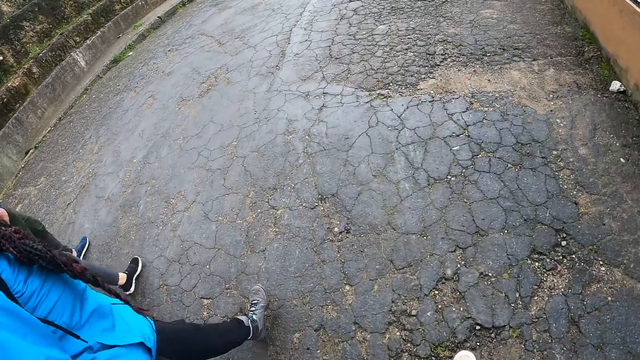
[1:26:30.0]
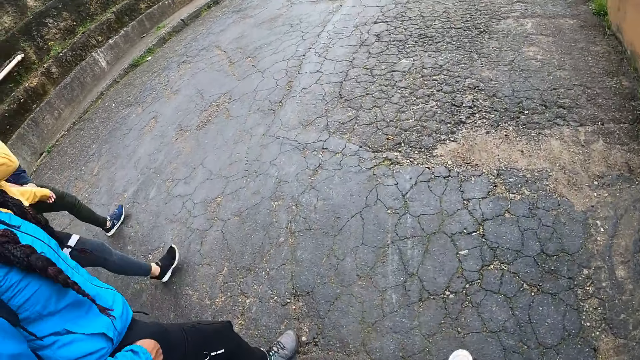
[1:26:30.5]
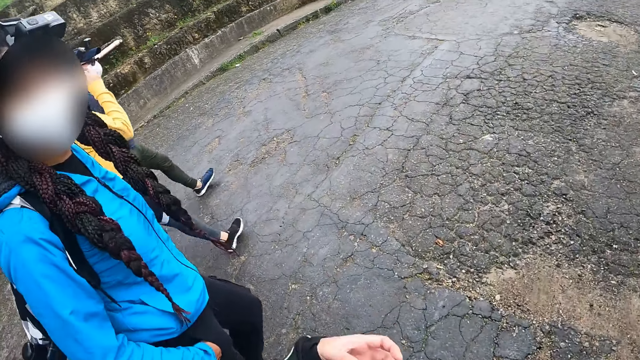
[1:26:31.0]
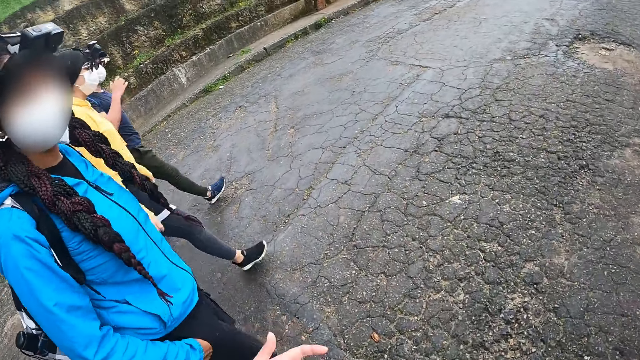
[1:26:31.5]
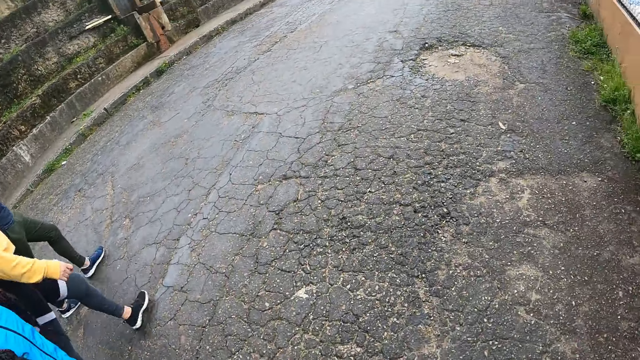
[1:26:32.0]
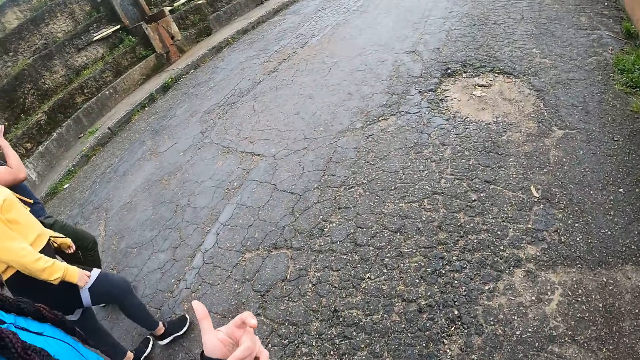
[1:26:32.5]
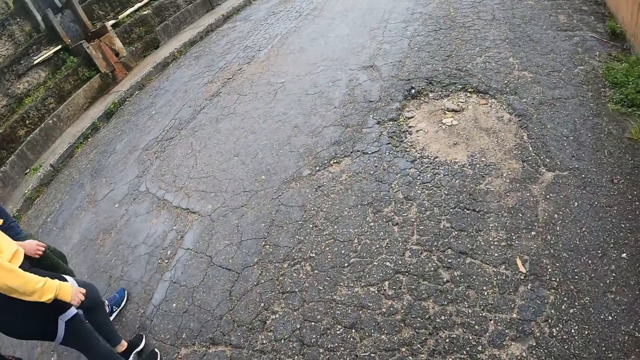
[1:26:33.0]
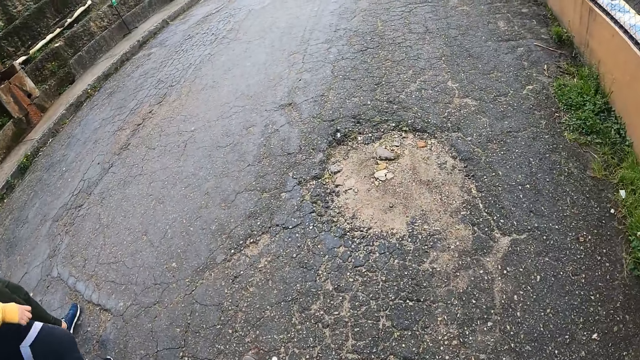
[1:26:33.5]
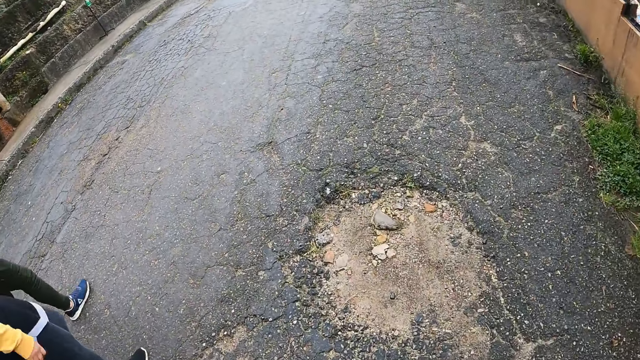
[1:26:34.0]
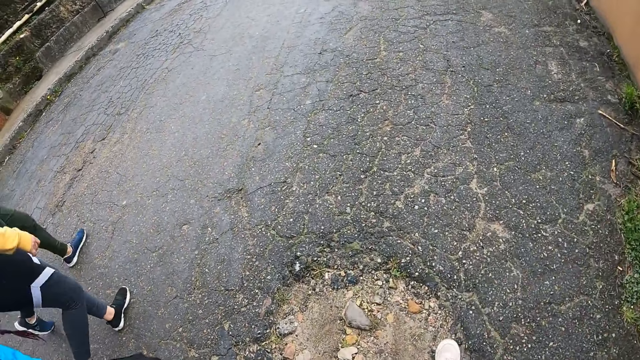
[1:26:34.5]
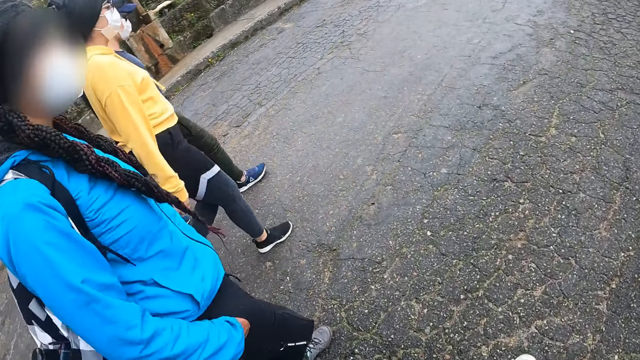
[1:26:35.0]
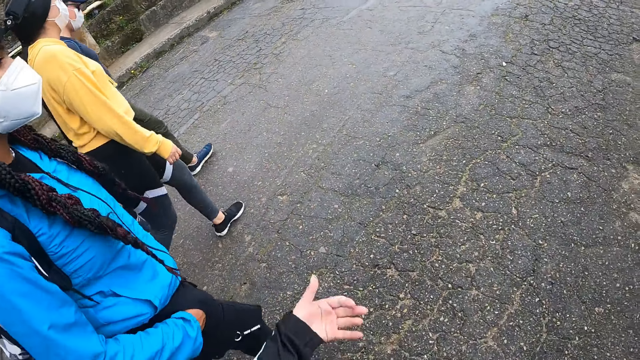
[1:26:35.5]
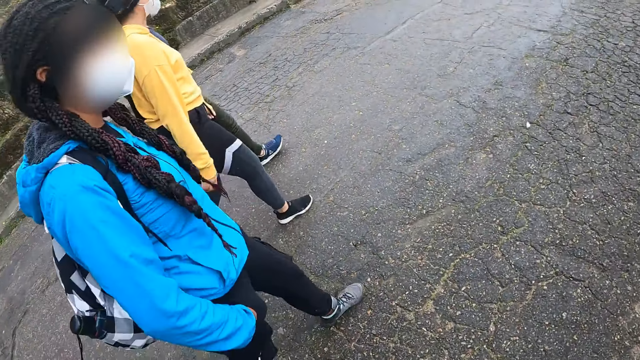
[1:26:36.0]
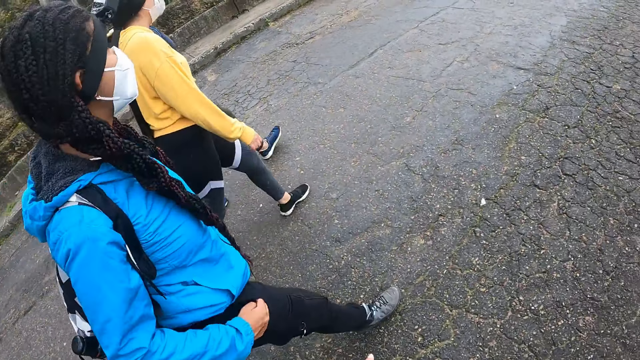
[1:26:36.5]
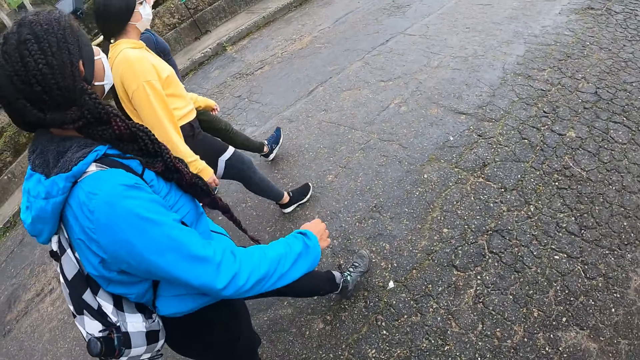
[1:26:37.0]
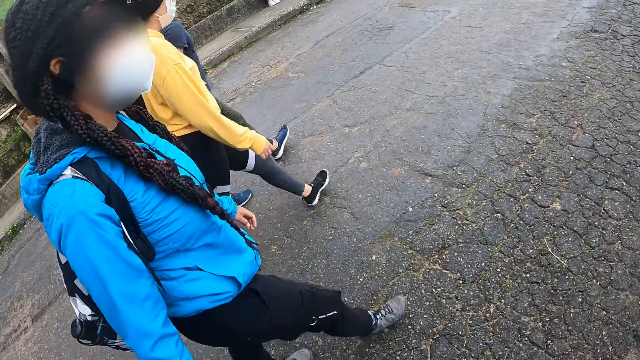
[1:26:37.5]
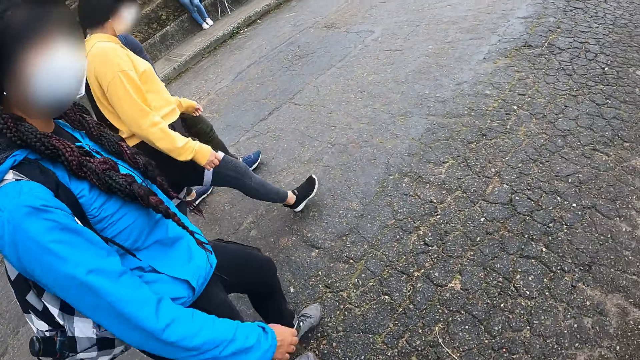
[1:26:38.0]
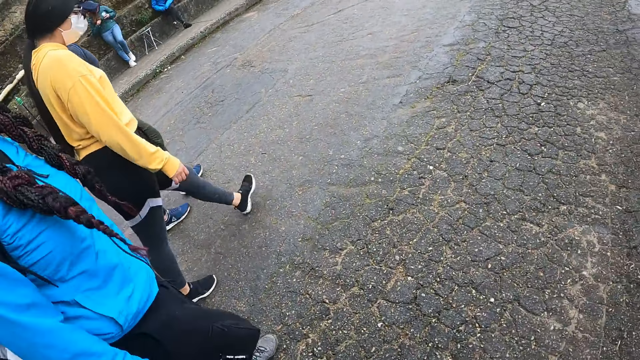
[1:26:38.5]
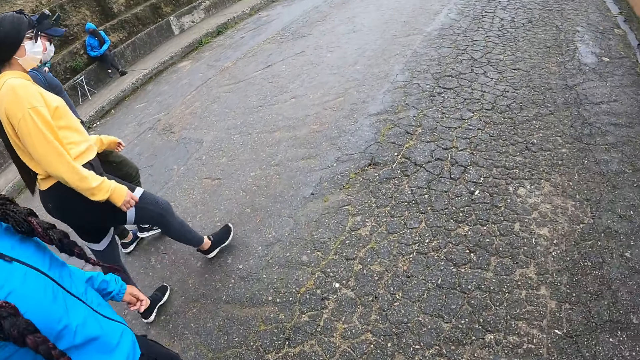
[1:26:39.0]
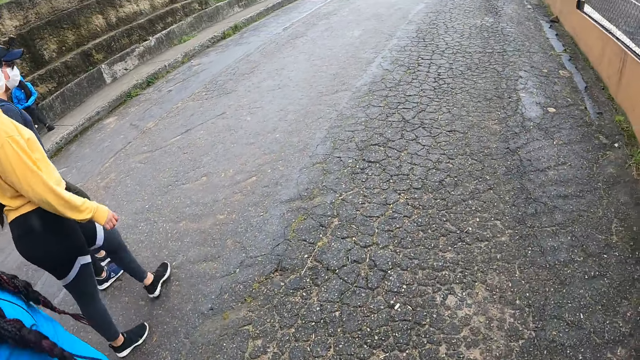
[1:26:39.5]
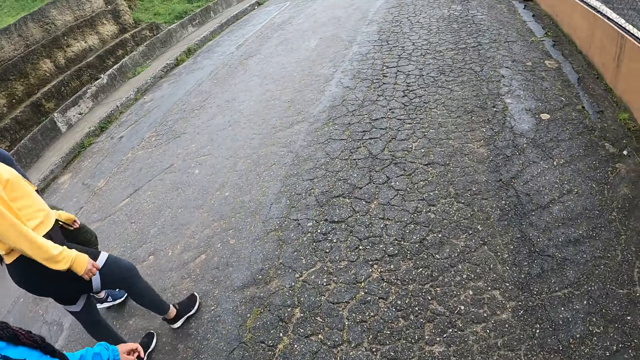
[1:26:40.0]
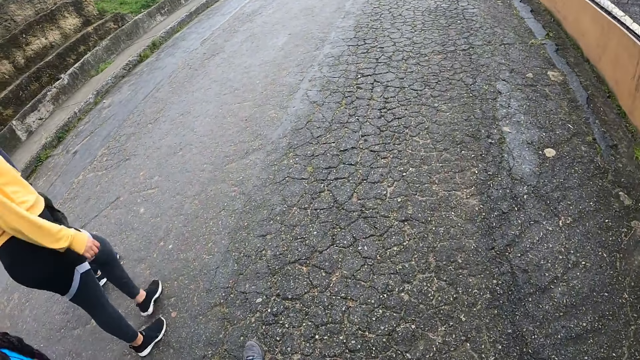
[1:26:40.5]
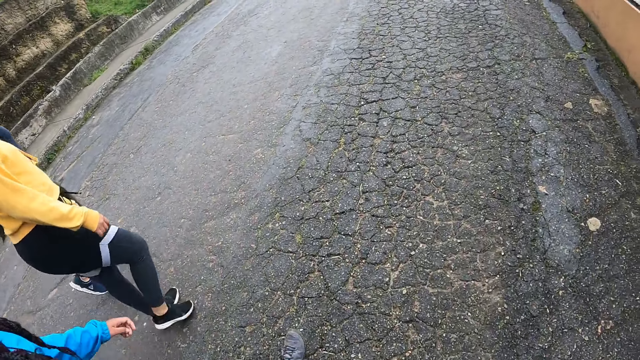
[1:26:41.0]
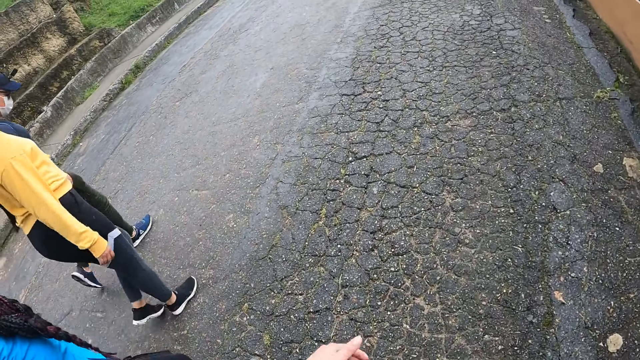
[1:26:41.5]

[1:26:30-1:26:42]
A woman touches her face with her right hand. A man adjusts the eye glasses on his face with his right hand. A lady walks on a road. Another lady walks on the road. The camera wearer looks around the road. Another woman removes her right hand from her trouser pocket. The camera wearer walks on the road.

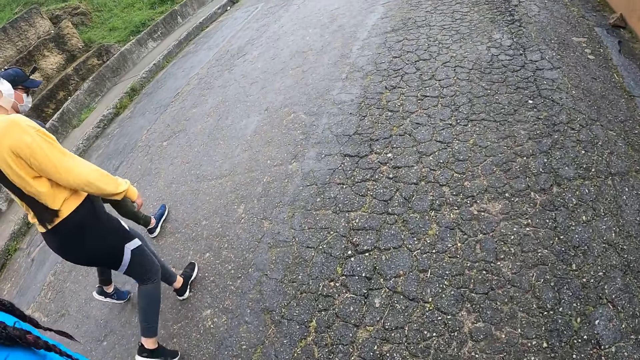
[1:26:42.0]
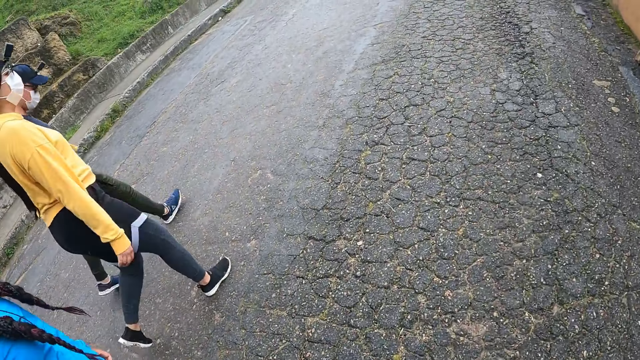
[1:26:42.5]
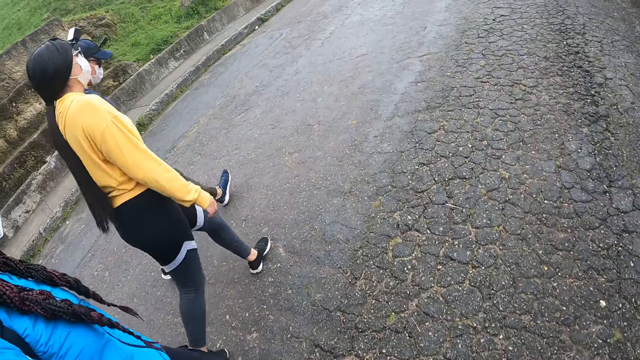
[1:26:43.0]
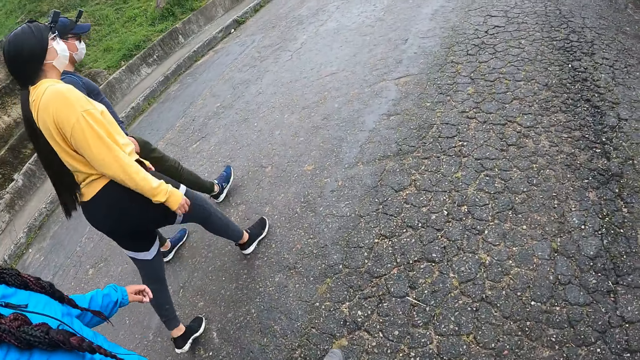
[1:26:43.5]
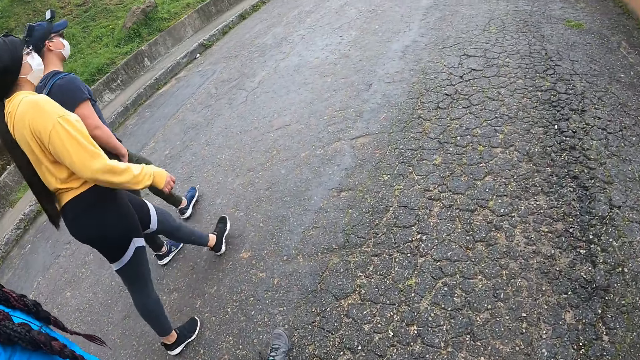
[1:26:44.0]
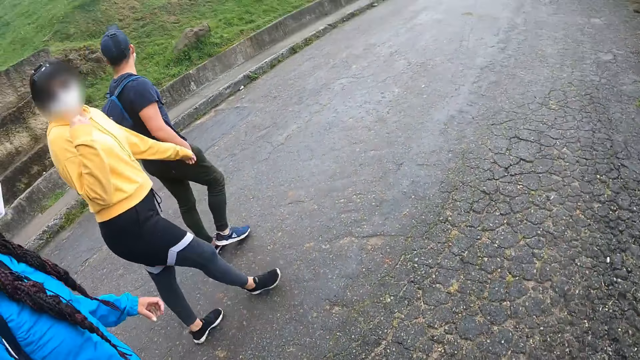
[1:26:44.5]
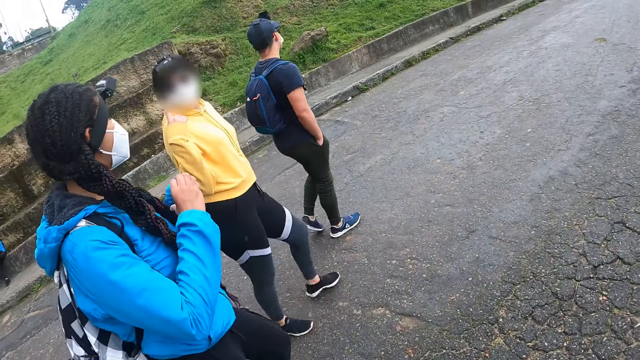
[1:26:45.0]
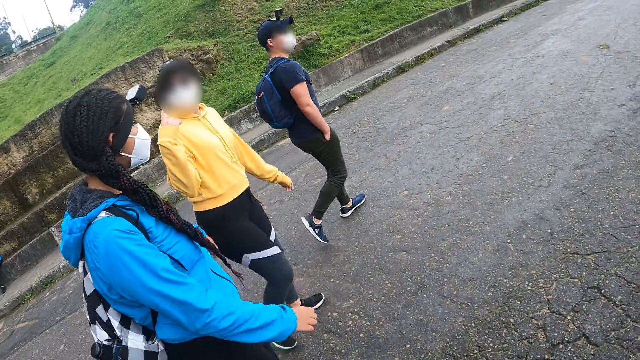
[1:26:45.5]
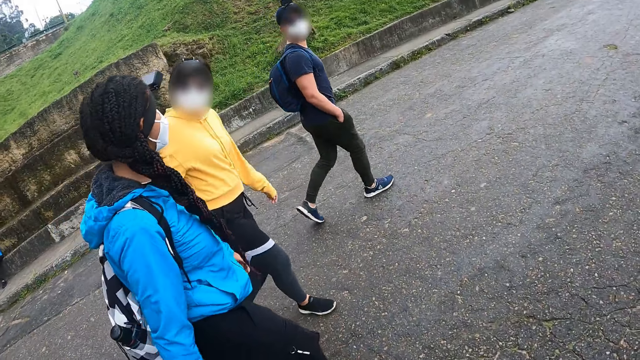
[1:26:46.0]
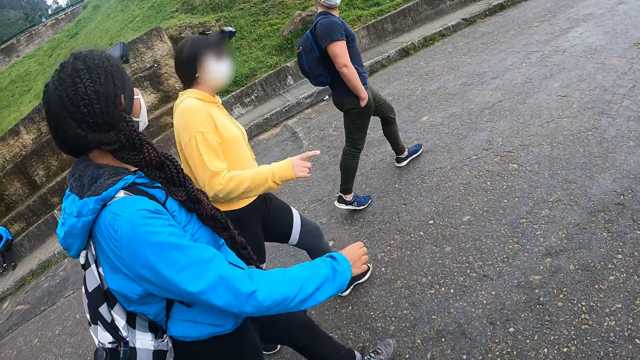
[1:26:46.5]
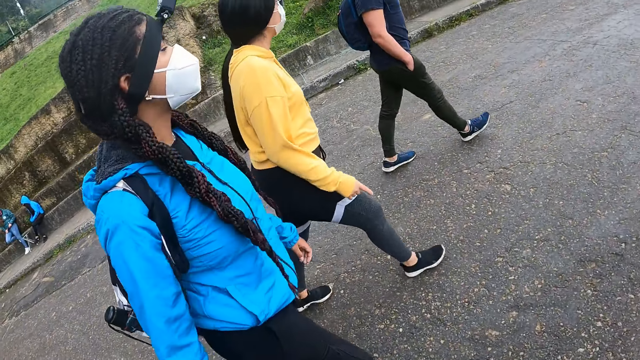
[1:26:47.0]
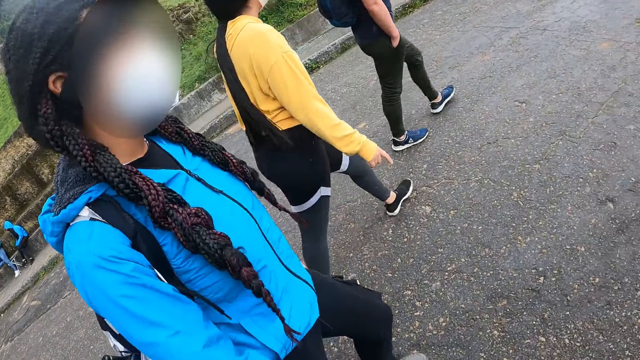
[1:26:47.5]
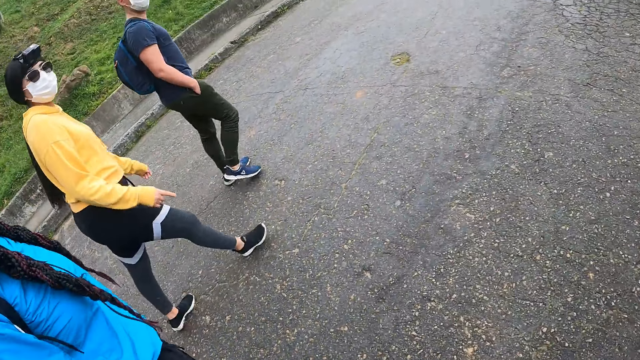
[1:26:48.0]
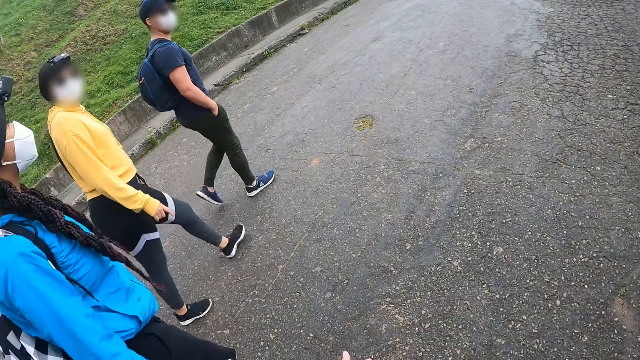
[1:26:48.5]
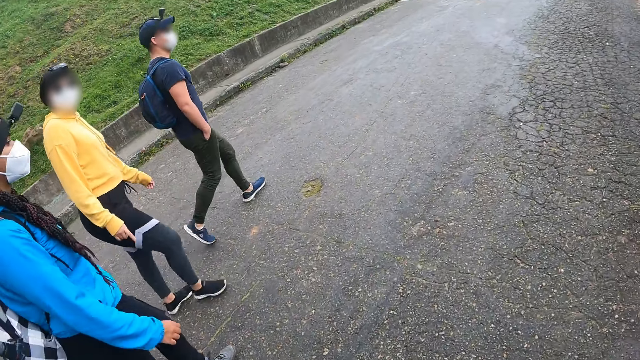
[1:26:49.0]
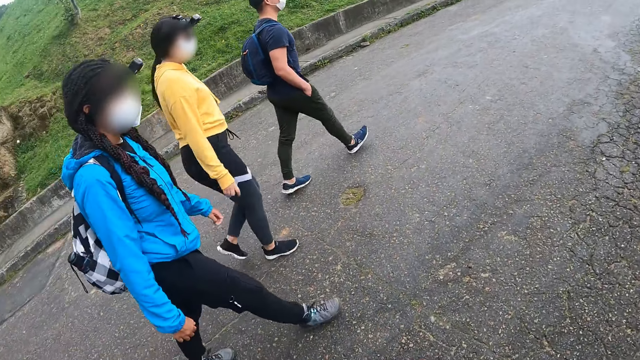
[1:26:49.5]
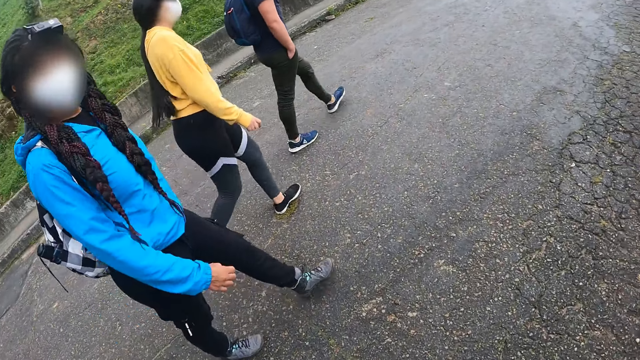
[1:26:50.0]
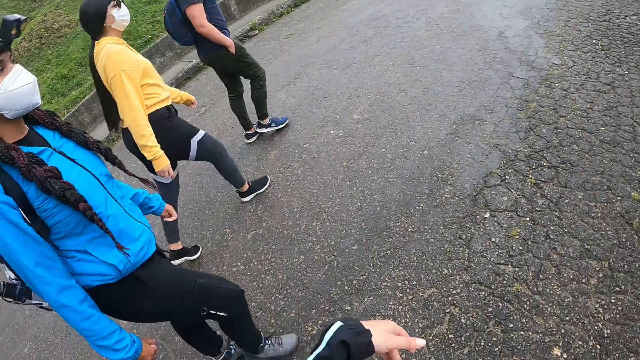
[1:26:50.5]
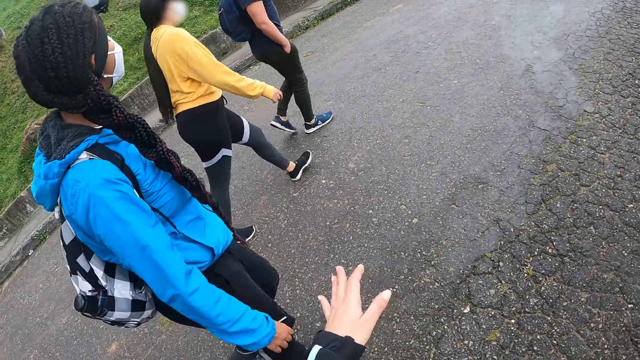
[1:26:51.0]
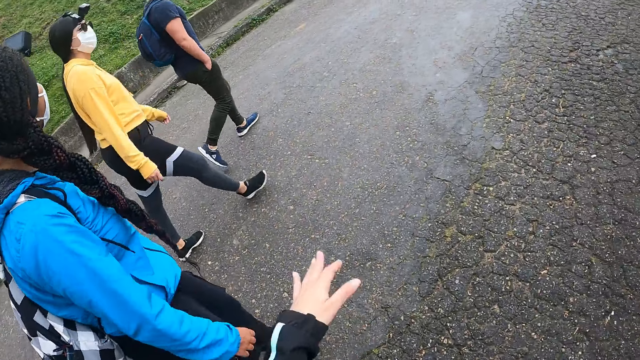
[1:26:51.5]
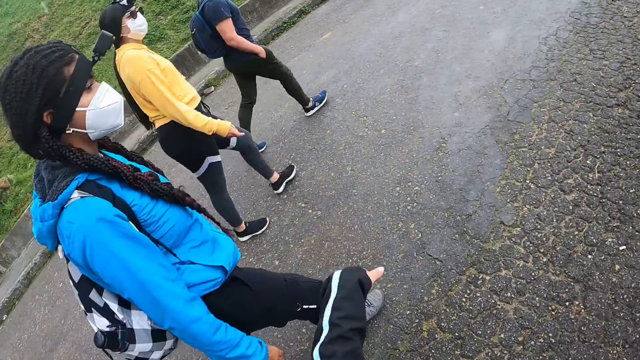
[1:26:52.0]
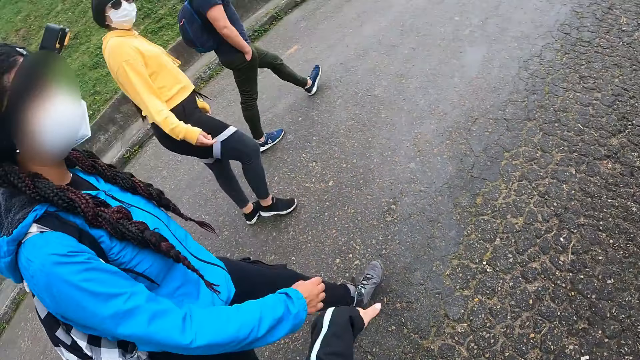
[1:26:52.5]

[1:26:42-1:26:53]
A woman converses with another woman and the camera wearer. The first woman walks on a road. The camera wearer interacts with the other woman.
